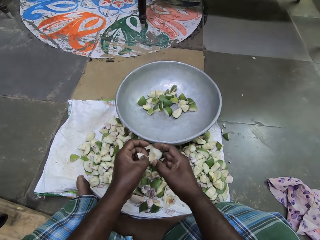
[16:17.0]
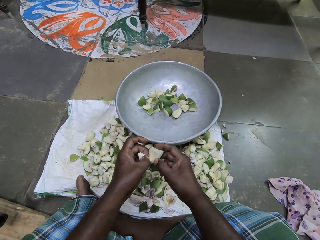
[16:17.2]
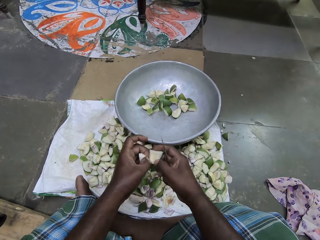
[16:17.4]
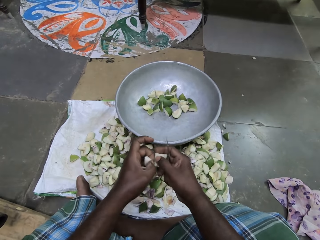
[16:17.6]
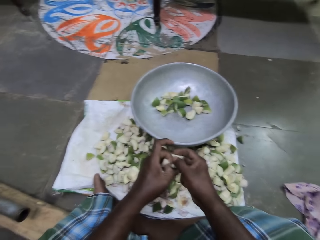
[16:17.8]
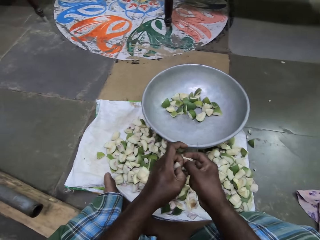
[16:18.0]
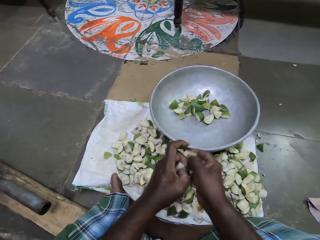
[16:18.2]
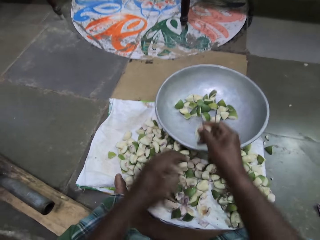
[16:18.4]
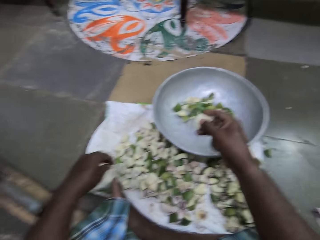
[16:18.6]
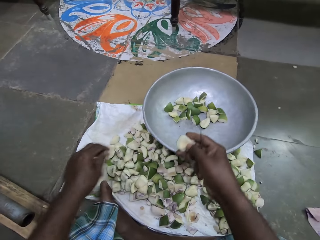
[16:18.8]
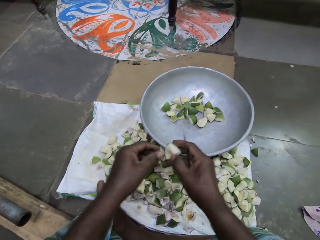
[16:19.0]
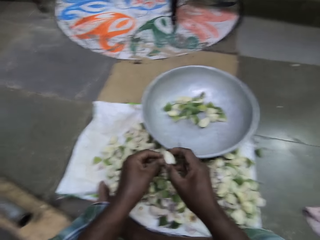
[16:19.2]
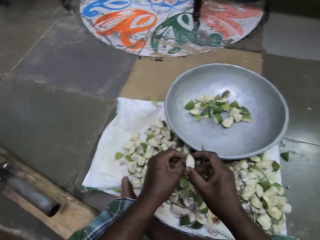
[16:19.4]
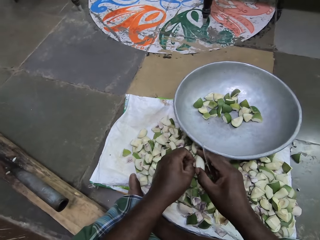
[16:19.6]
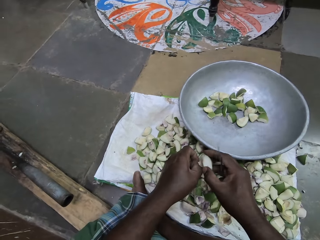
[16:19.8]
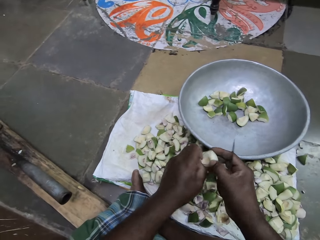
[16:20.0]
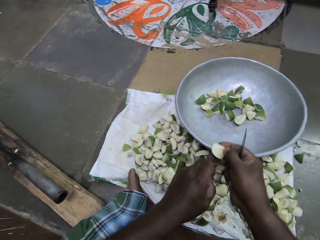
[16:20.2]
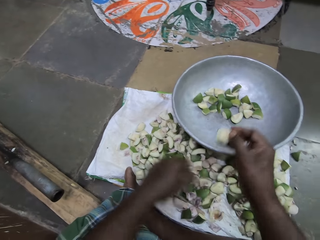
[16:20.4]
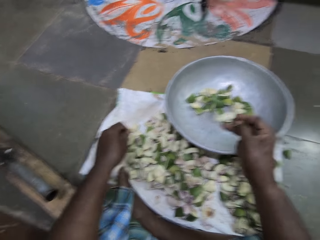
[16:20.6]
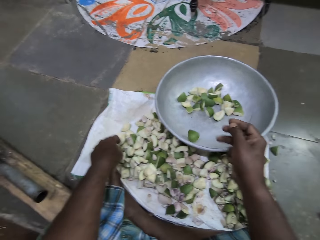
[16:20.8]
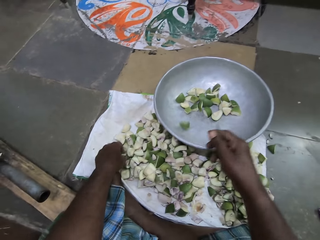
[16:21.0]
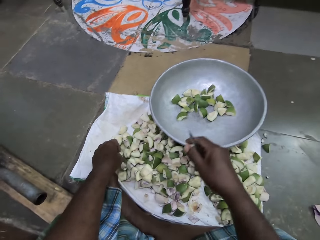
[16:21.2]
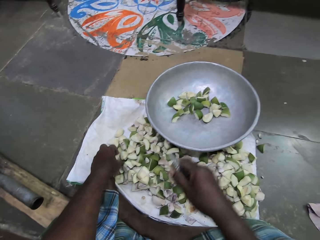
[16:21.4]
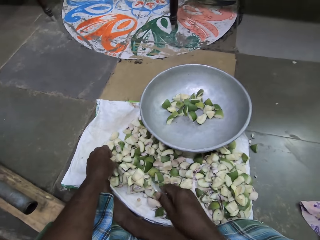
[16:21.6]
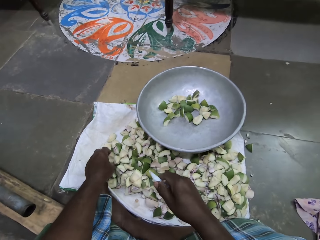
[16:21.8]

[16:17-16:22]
The camera wearer drops something on a sack. She scrapes the piece of apple in her right hand with her left hand. She removes something with her hand. She drops the piece of apple in her right hand into the pan on the sack.

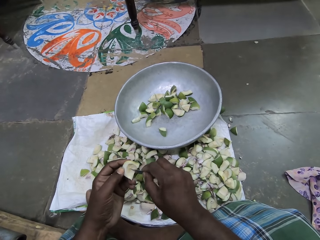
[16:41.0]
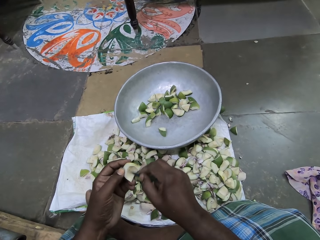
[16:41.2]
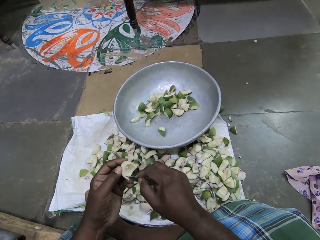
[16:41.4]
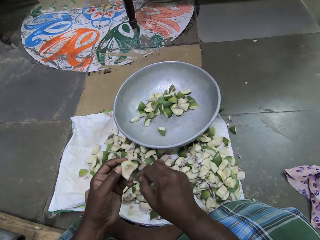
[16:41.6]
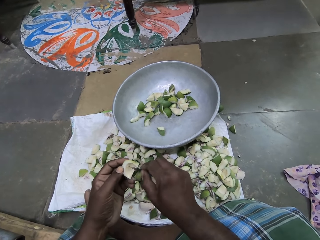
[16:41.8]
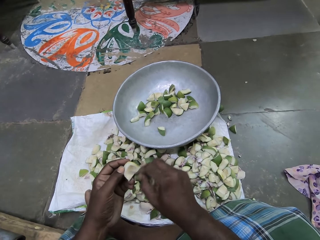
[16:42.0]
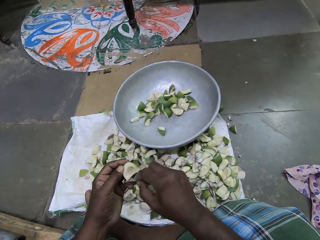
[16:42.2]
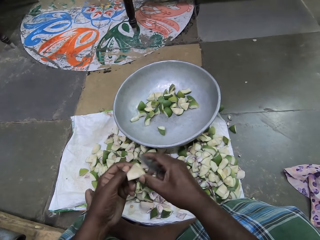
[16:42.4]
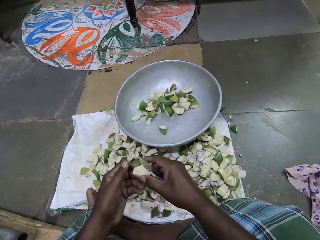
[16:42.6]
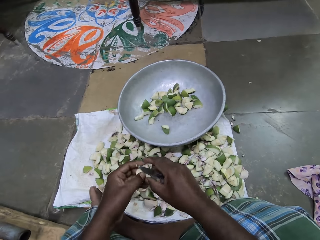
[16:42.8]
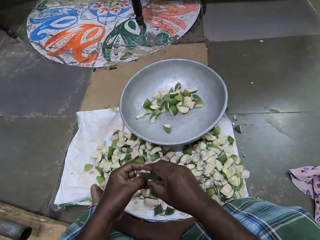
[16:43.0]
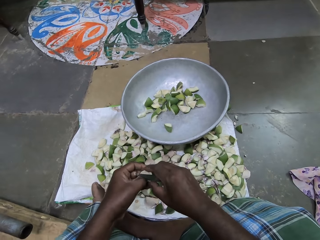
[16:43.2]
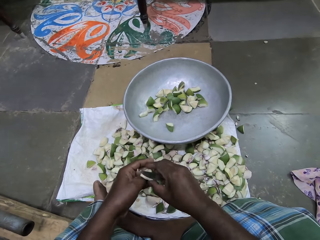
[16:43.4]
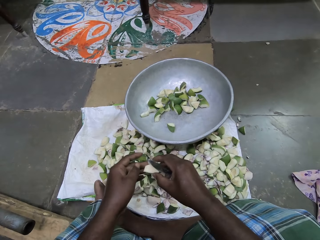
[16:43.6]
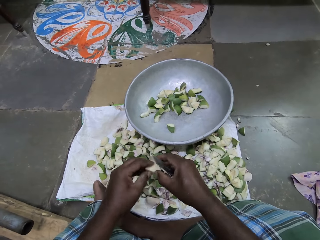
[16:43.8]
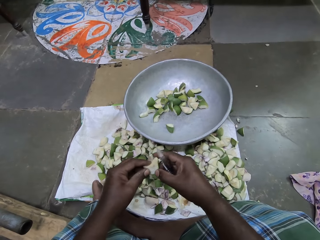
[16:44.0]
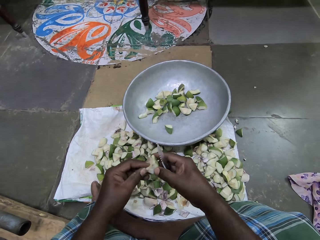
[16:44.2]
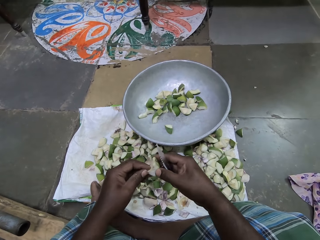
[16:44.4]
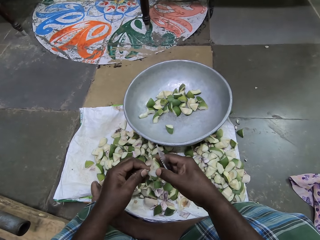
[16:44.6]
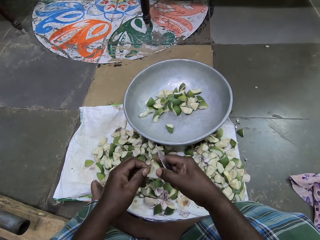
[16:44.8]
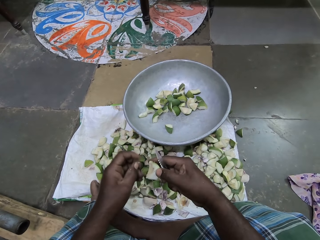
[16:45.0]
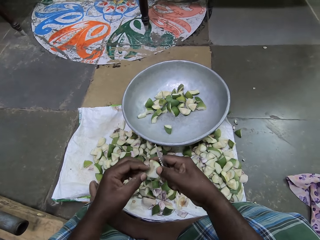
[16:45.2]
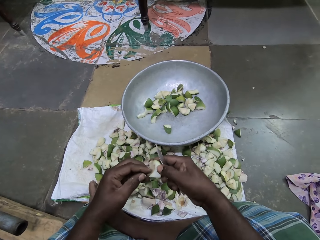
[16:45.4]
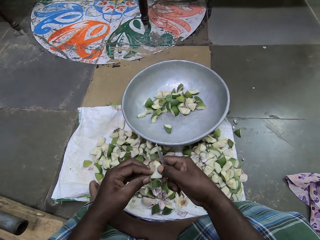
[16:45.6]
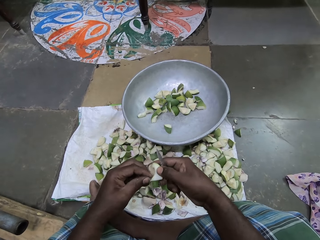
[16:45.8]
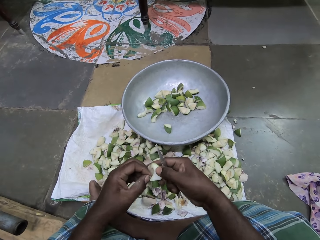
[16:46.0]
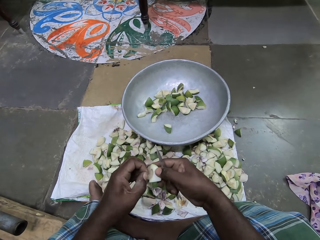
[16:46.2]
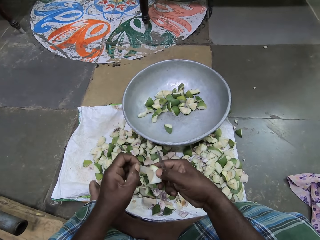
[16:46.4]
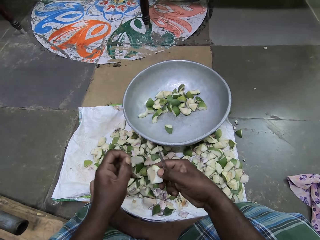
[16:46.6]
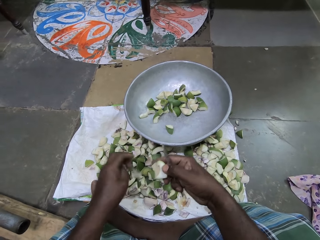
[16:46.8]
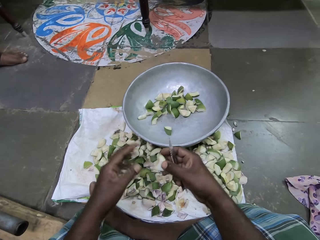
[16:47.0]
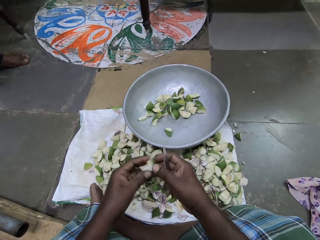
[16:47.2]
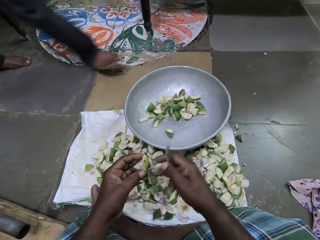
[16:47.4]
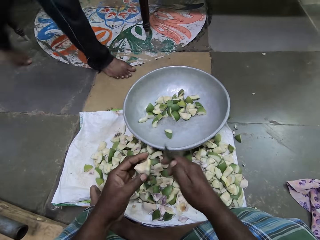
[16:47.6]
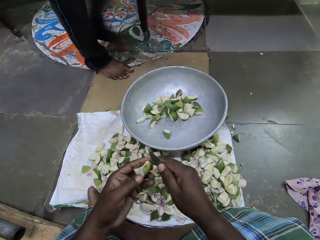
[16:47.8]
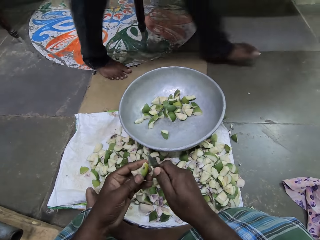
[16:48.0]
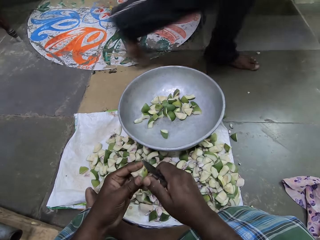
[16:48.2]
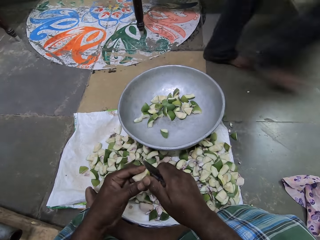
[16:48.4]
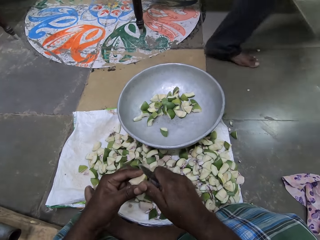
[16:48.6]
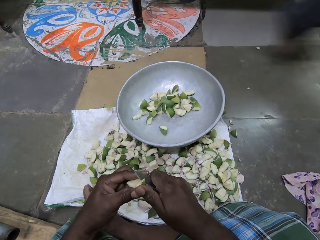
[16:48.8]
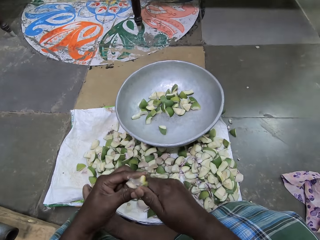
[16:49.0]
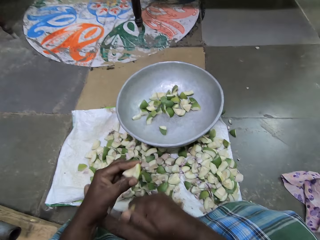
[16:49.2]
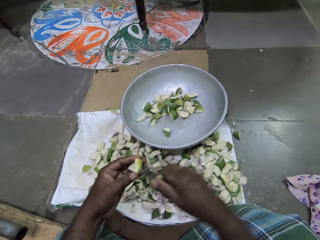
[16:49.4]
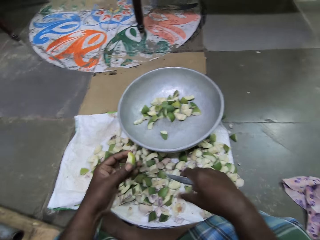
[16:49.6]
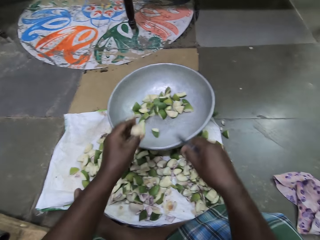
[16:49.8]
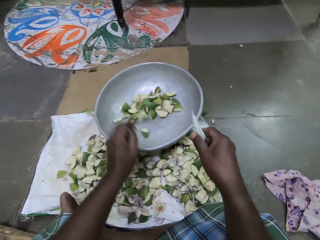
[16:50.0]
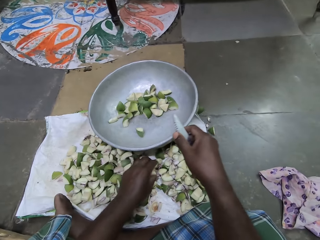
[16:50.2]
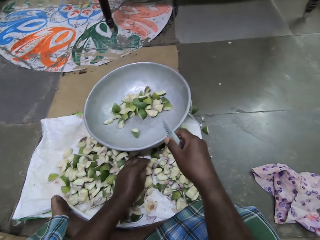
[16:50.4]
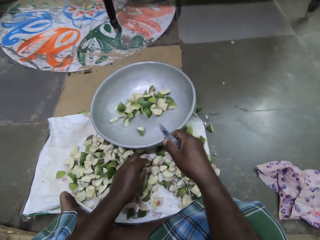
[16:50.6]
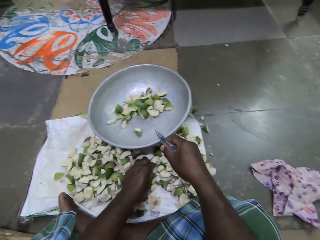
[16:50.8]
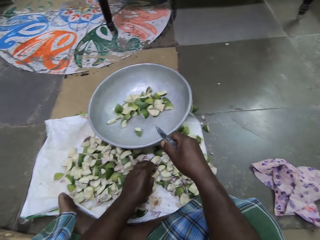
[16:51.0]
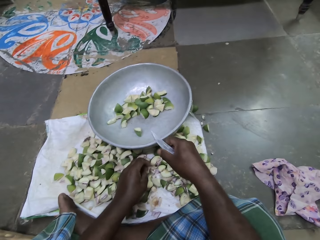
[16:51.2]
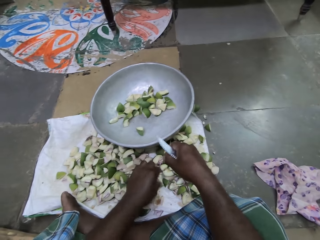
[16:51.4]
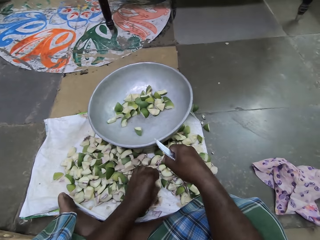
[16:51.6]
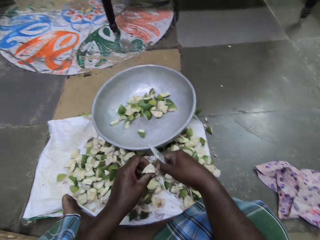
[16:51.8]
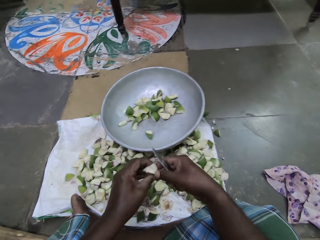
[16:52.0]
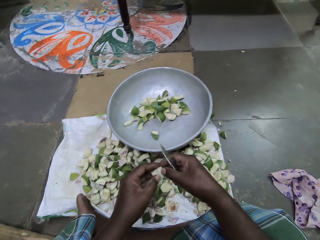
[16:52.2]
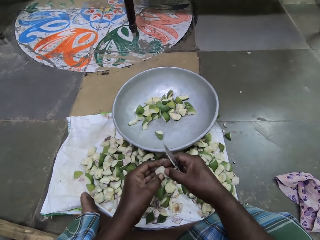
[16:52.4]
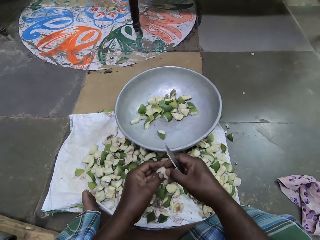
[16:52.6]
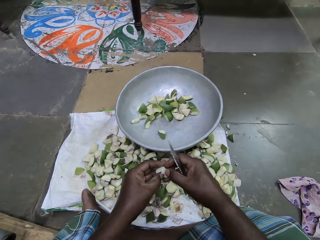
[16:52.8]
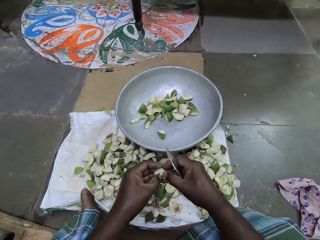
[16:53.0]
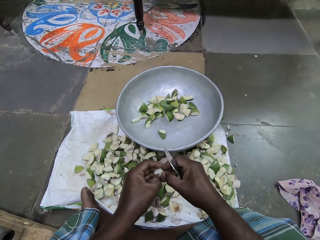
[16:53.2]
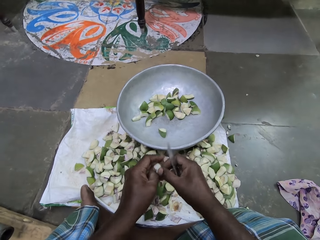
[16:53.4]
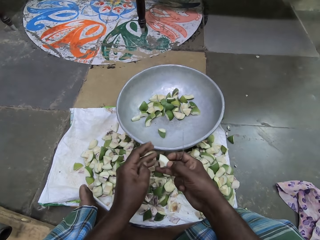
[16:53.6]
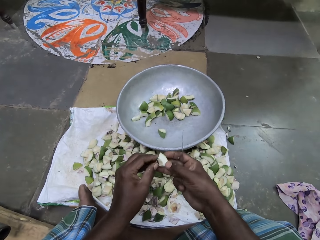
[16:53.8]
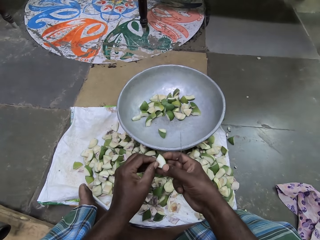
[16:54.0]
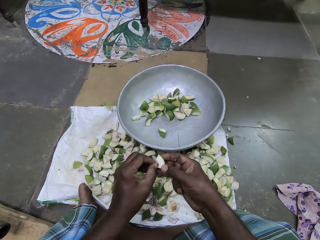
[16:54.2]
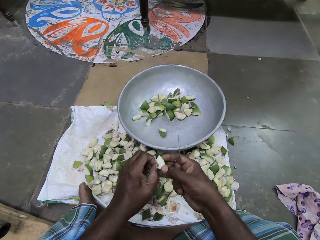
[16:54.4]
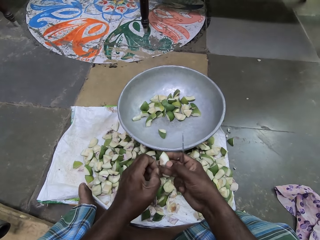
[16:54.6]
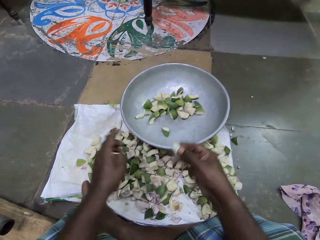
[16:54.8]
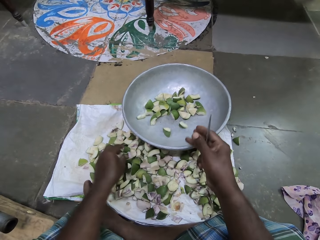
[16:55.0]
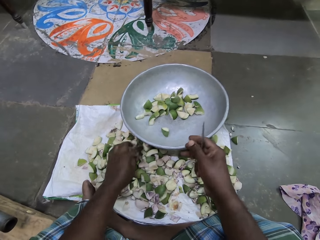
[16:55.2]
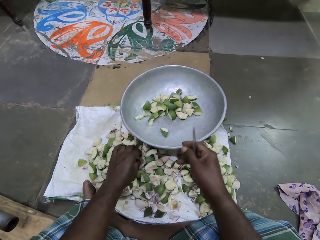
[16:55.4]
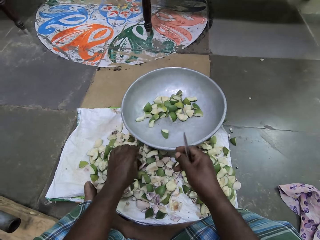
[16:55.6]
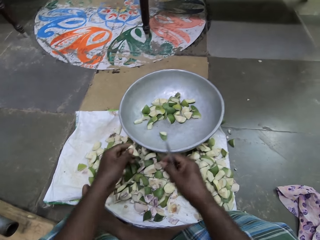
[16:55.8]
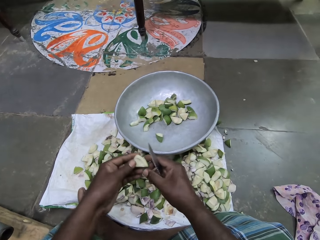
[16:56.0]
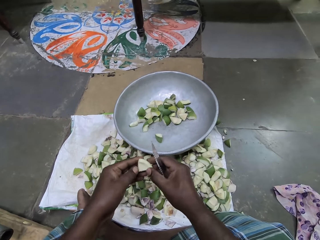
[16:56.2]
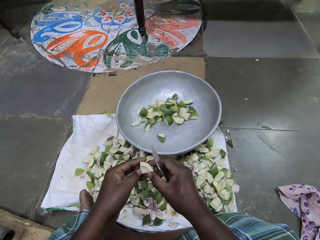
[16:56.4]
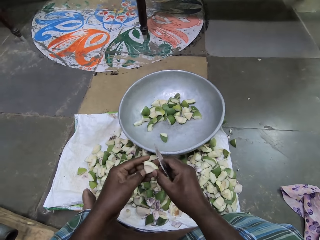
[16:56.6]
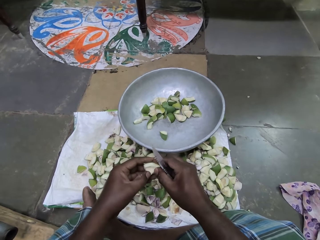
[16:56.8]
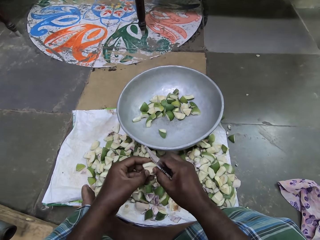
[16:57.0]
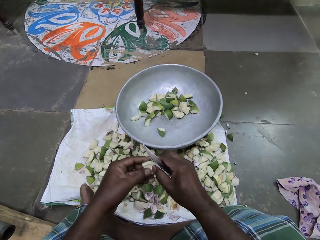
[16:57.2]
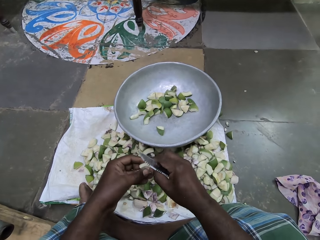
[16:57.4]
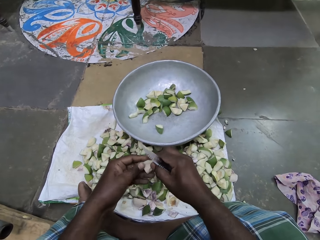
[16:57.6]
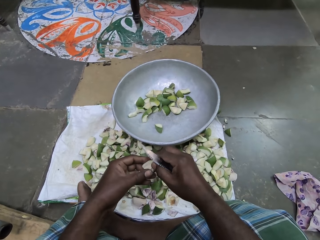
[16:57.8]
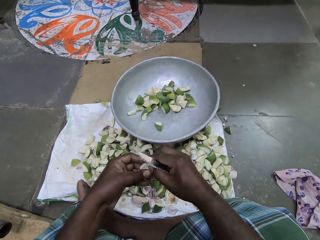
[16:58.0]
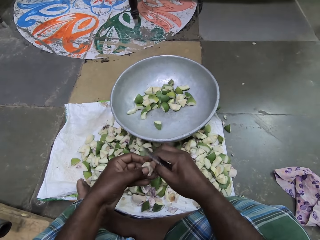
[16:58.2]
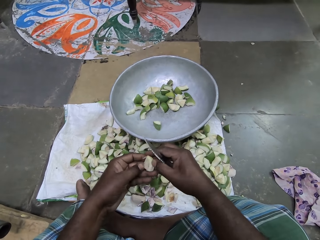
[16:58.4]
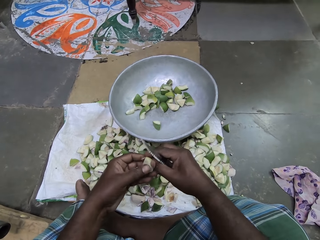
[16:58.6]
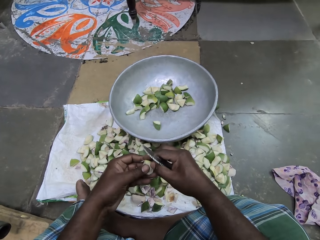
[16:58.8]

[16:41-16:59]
The camera wearer passes the piece of apple in her left hand to her right hand. She scrapes the piece of apple in her left hand with her right hand. She removes something with her hand. She drops something on a sack. She passes the piece of apple in her right hand to her left hand. The woman walks past the camera wearer. The camera wearer scrapes the piece of apple in her left hand with the knife in her right hand. She drops the piece of apple in her left hand into the pan on the sack. She picks a piece of apple from the sack on the floor with her left hand. She holds the piece of apple in her hands. She scrapes the piece of apple in her right hand with her left hand. She removes something with her hand. She drops the piece of apple in her right hand into the pan on the sack. She picks a piece of apple from the sack on the floor with her left hand. She passes the piece of apple in her left hand to her right hand. She holds something in a pot. She scrapes the piece of apple in her right hand with her left hand. She removes something with her hand.
